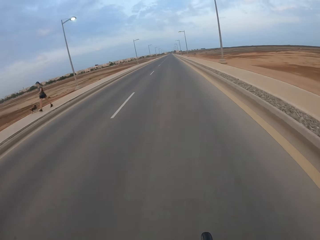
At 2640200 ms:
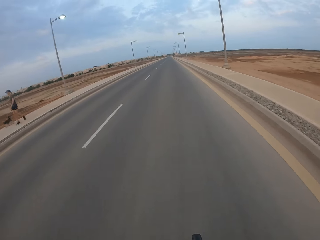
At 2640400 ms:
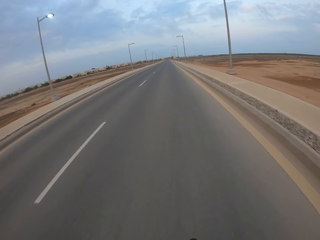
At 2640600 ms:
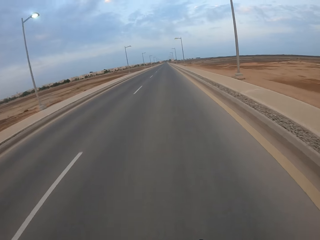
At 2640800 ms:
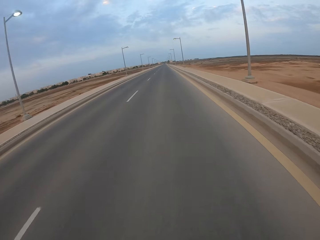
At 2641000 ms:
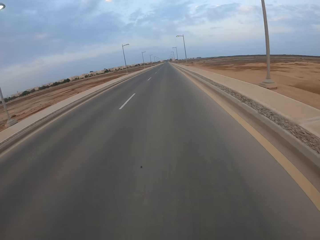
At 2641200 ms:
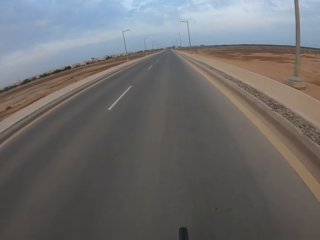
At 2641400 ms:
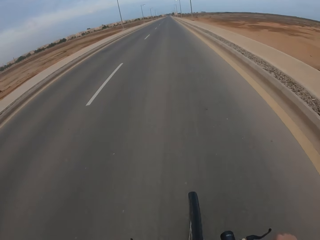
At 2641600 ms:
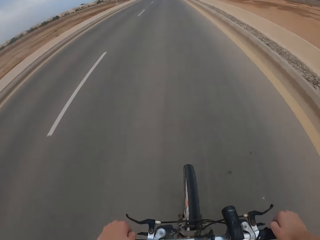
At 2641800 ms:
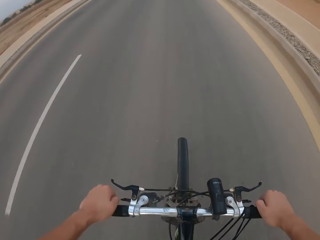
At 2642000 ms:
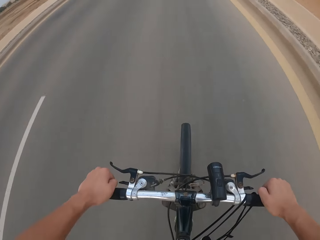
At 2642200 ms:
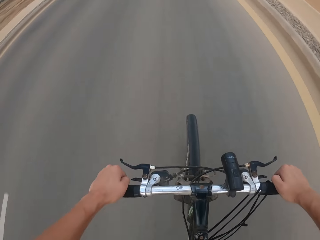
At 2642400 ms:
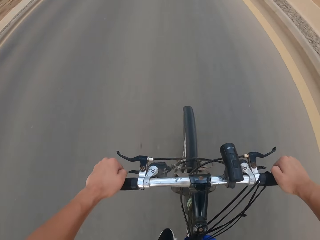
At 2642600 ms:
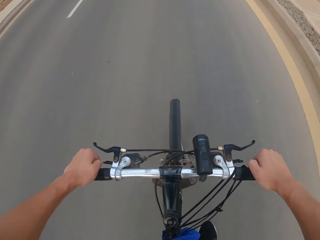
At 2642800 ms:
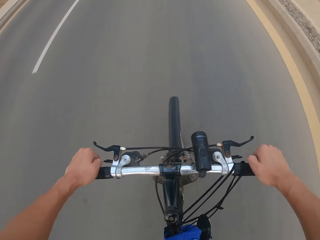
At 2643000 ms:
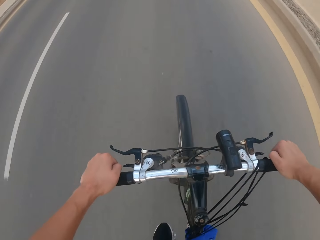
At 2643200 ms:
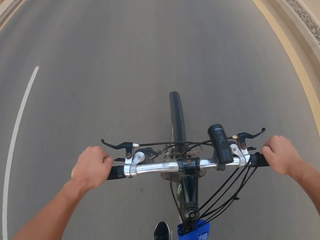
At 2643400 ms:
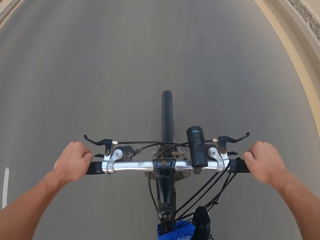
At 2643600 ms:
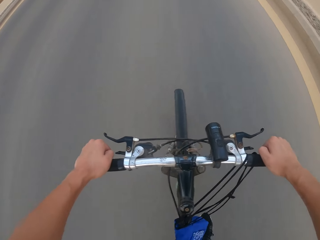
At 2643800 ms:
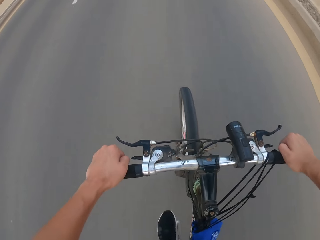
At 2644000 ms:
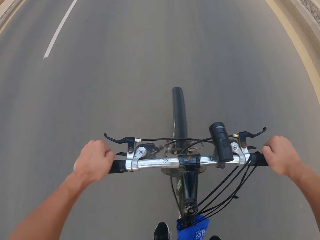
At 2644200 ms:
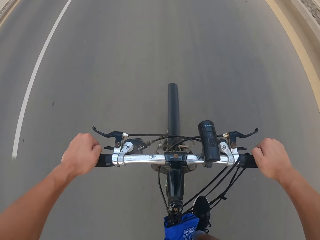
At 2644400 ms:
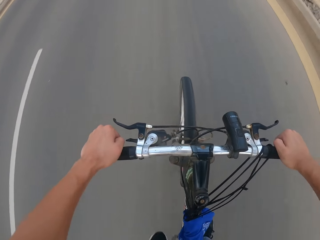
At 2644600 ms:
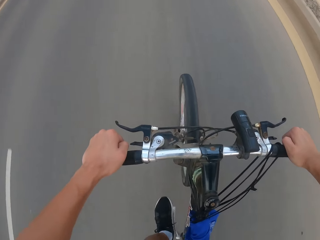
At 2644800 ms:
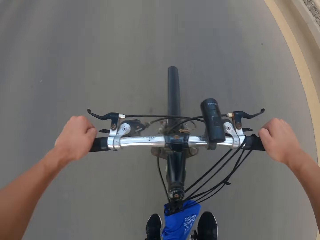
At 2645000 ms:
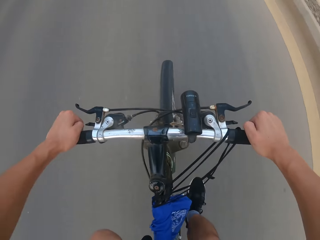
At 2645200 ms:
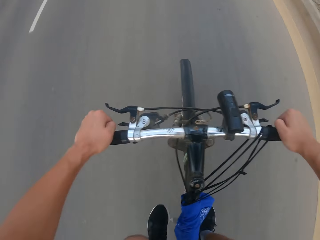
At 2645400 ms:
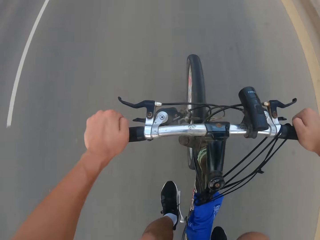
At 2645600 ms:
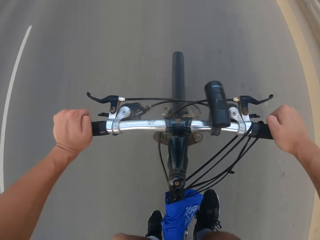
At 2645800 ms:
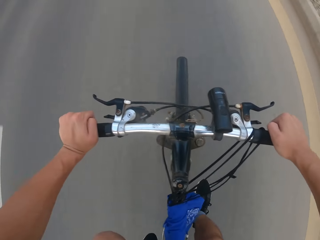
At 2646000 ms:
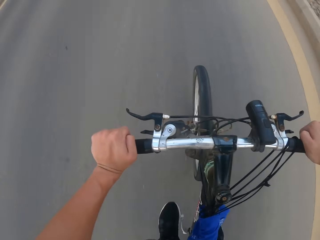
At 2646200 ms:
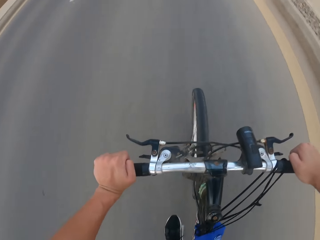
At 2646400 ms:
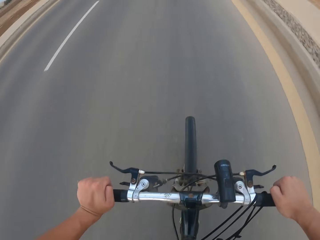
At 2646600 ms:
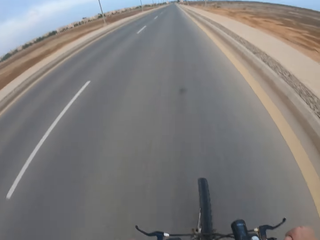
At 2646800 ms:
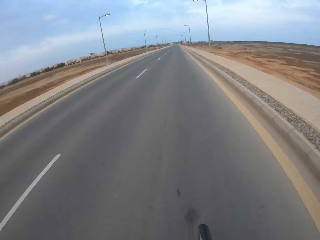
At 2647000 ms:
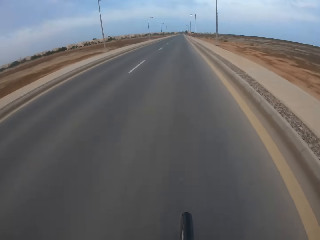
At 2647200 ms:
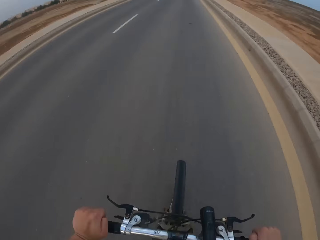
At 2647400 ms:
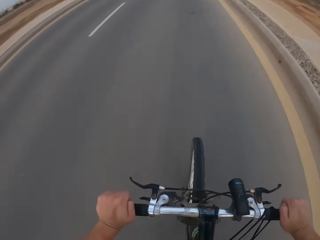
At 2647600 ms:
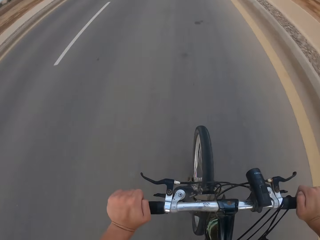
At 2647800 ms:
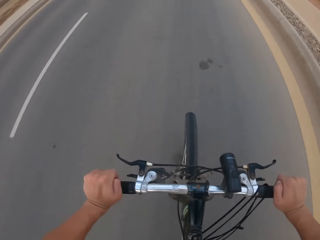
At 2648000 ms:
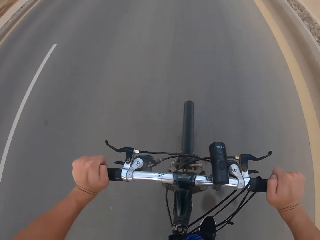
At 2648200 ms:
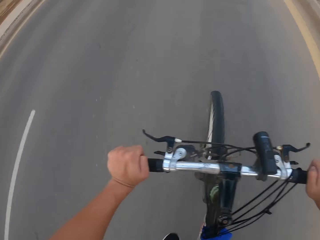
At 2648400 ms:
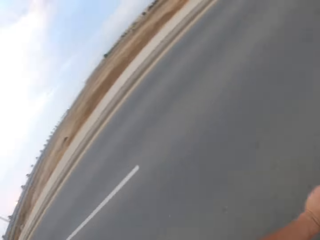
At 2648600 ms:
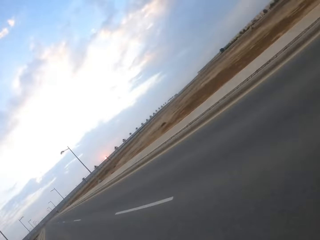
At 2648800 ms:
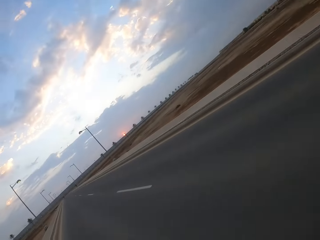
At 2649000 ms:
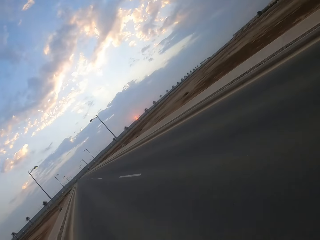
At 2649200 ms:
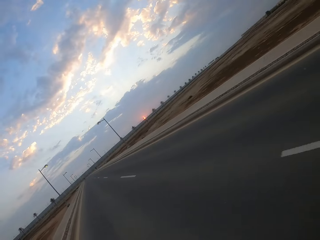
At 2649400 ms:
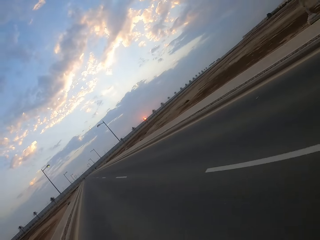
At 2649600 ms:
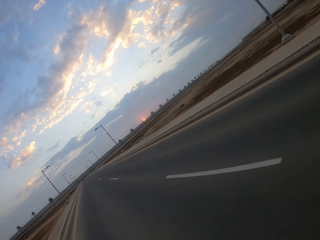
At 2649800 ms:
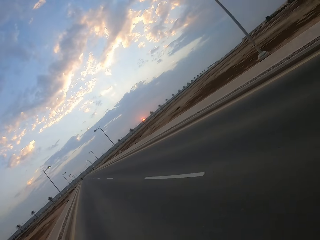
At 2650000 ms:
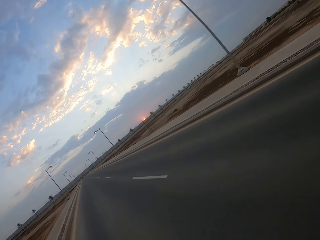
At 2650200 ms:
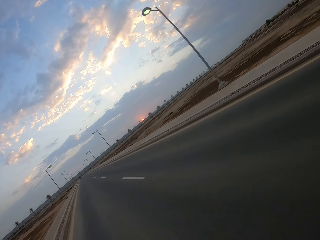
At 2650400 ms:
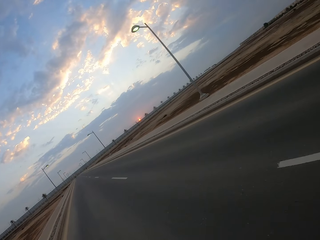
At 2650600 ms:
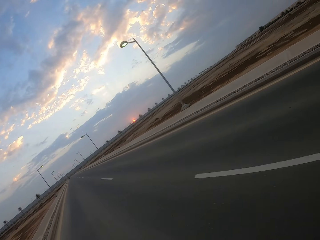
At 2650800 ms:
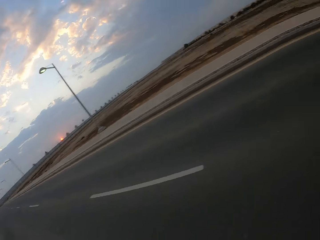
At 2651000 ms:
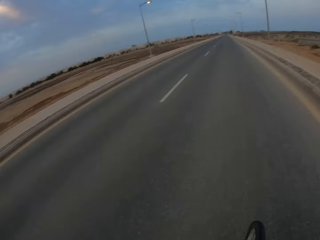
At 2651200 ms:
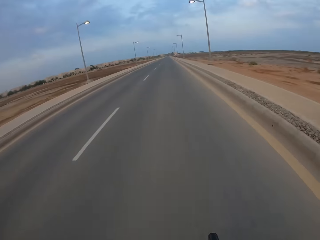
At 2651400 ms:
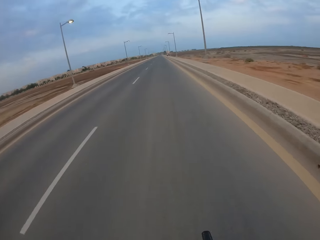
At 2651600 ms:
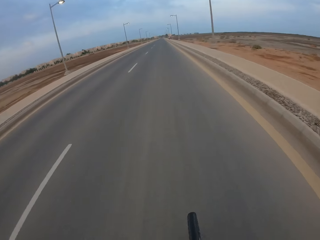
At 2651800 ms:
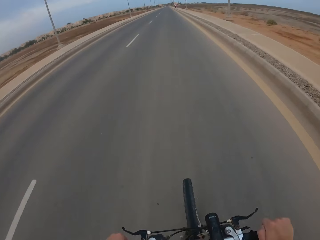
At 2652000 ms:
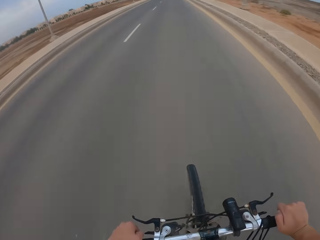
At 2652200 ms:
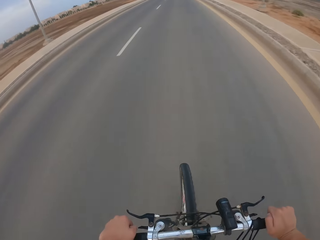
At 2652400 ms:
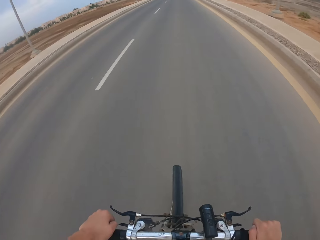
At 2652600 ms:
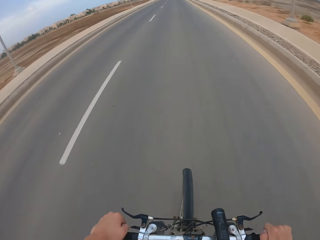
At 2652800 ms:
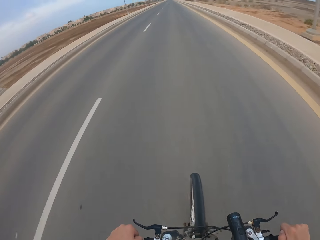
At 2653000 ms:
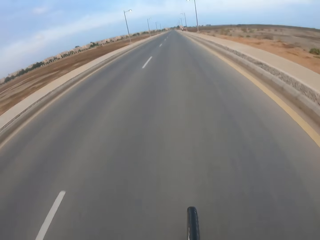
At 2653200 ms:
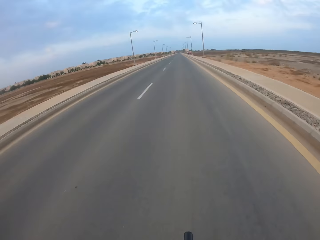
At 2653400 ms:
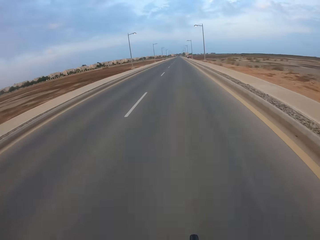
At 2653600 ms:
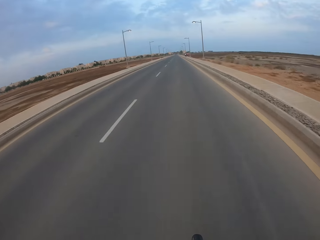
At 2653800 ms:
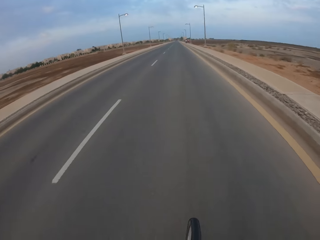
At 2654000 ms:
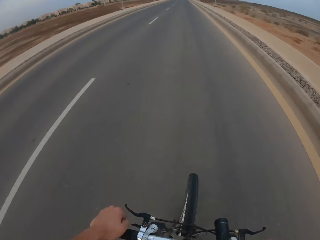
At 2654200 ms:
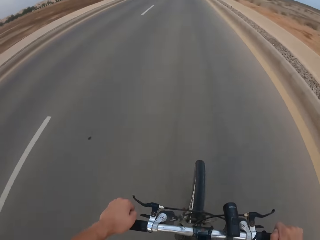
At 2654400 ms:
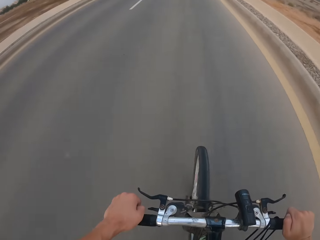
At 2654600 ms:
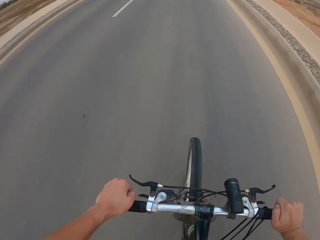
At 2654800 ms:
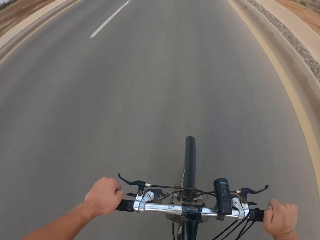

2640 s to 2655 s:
The camera wearer looks back. They look back again.

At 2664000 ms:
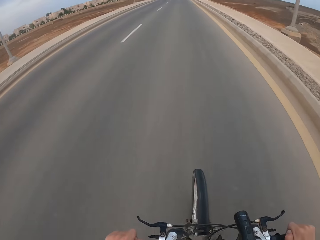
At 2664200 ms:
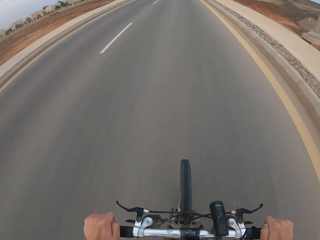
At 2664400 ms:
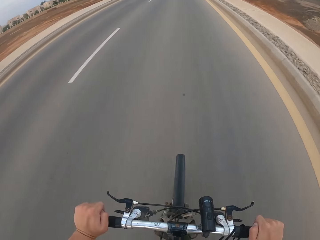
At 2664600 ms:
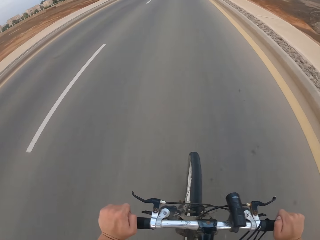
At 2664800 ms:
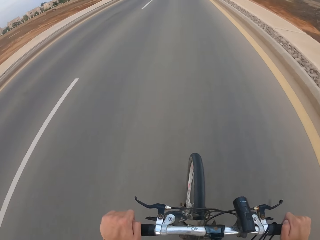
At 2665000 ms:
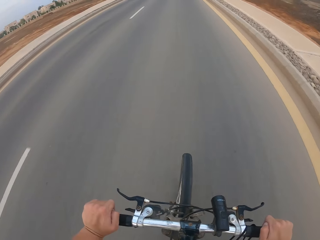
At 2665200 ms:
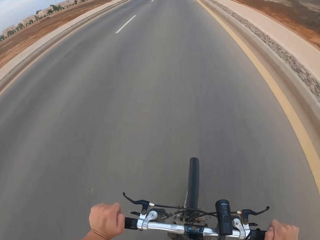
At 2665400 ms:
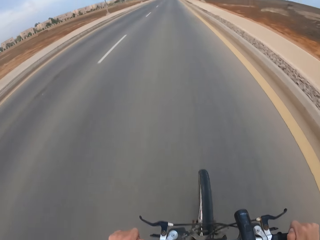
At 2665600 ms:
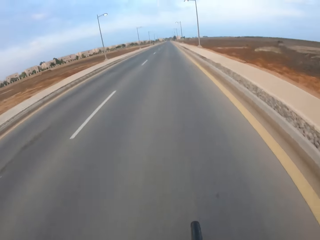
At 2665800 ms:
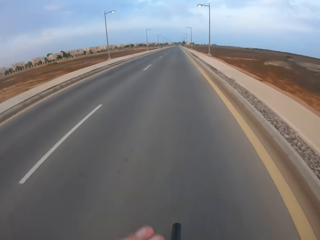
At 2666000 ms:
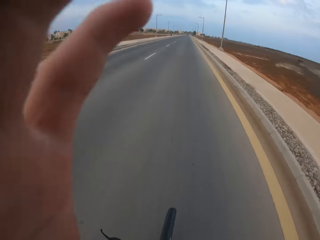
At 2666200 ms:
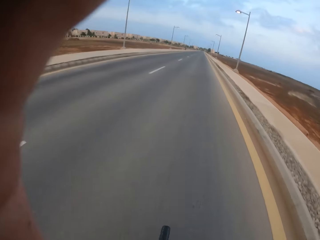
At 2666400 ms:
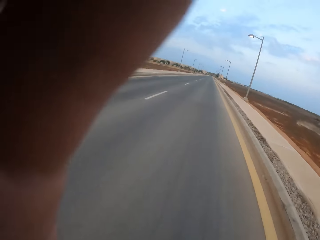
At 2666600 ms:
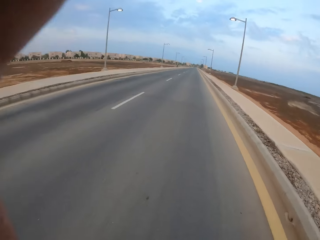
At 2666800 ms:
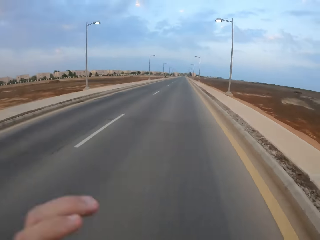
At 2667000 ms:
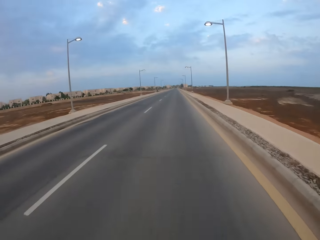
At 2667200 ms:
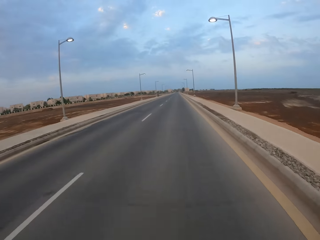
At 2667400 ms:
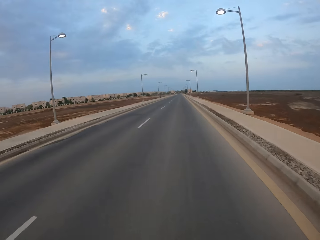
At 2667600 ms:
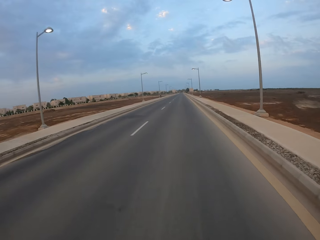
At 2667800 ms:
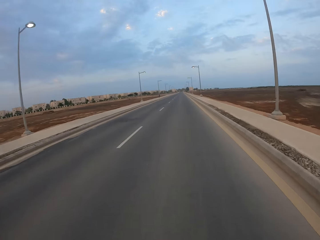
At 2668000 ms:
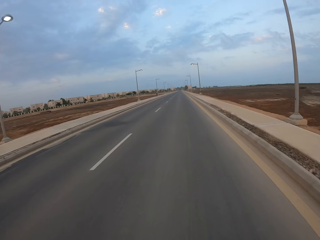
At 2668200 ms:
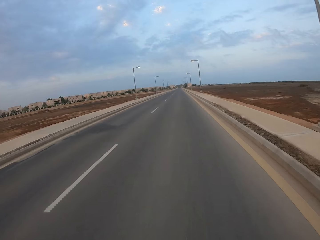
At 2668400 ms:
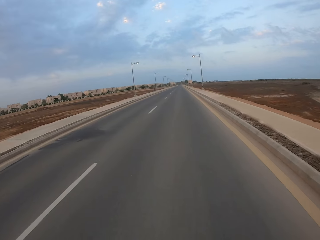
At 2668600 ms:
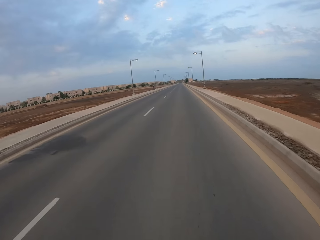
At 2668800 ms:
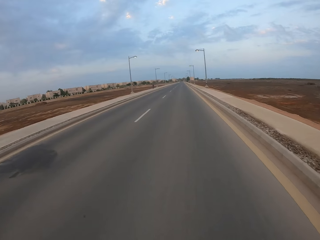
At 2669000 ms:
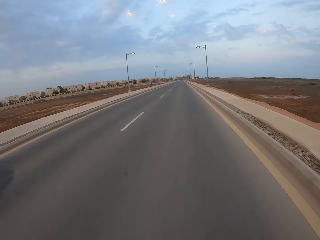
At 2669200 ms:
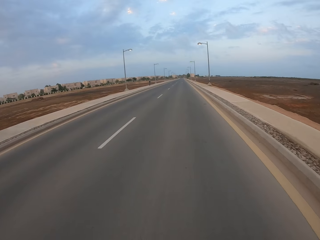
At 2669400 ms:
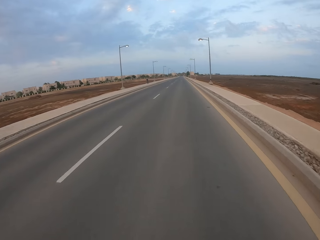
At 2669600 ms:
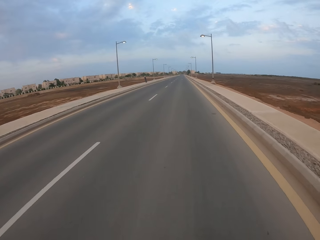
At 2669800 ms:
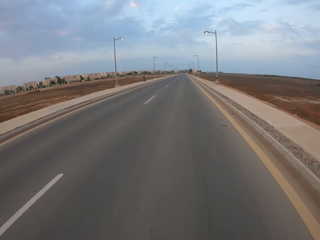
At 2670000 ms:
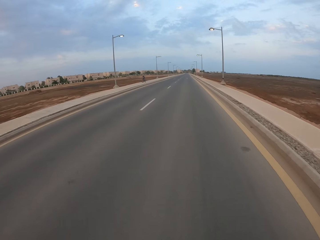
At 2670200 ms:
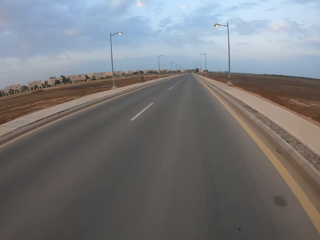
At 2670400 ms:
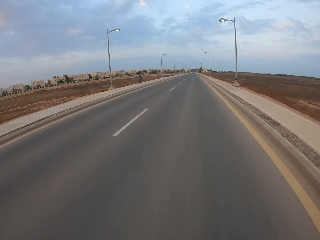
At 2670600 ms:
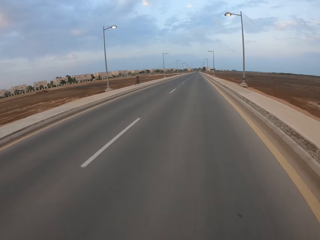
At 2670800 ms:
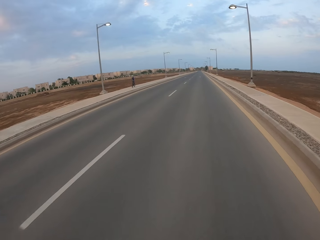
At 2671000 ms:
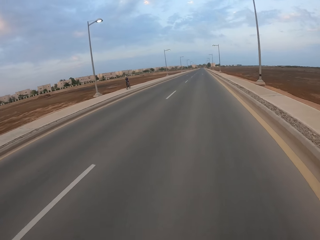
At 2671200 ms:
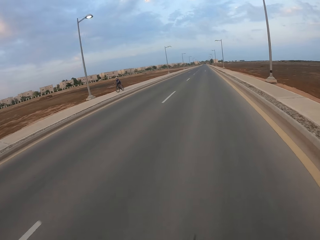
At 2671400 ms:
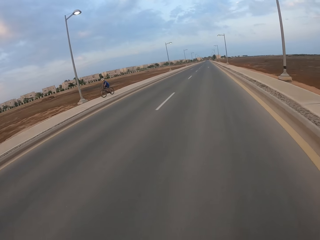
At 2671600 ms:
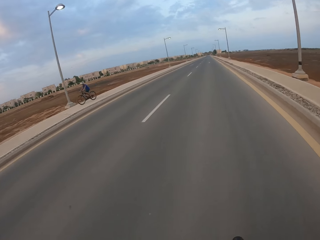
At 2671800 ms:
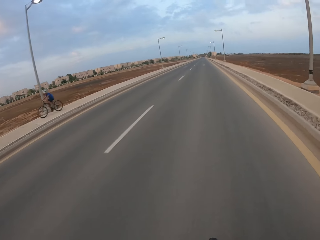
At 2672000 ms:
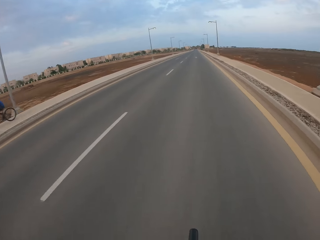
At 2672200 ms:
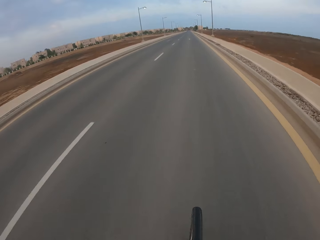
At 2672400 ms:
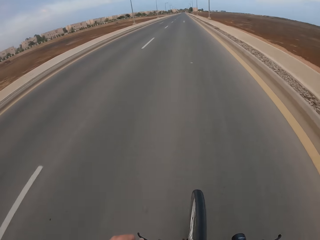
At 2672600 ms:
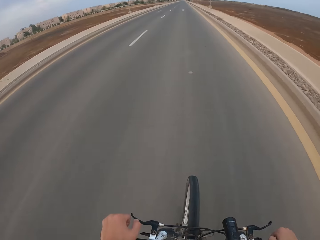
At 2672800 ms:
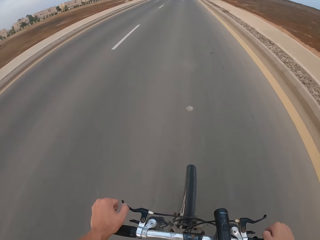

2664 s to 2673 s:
The camera wearer touches the camera. They cycle on the road.
